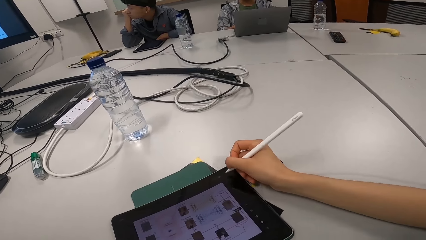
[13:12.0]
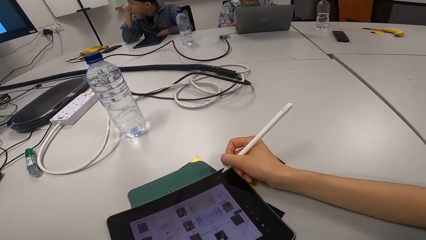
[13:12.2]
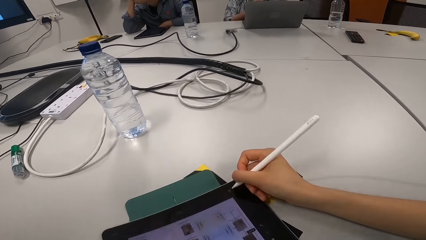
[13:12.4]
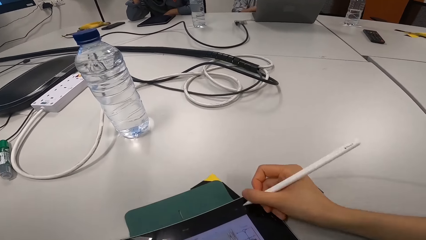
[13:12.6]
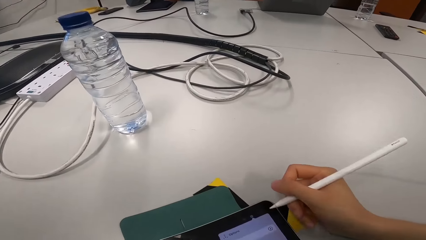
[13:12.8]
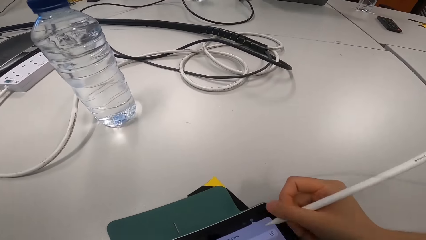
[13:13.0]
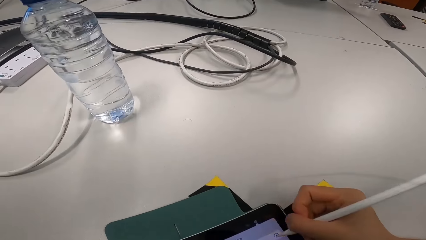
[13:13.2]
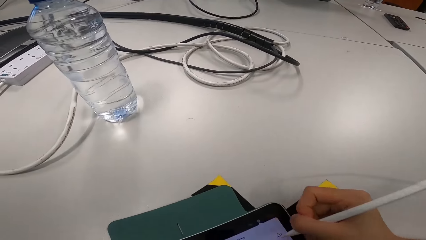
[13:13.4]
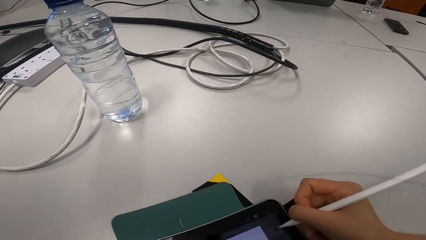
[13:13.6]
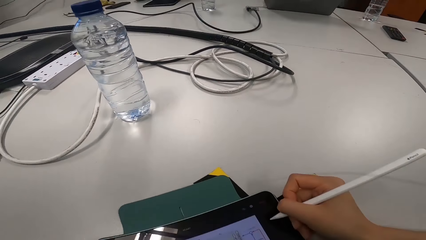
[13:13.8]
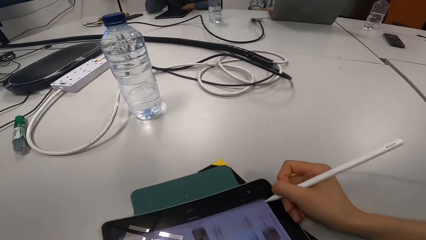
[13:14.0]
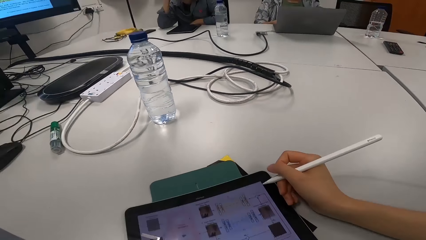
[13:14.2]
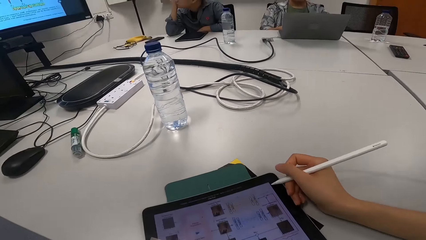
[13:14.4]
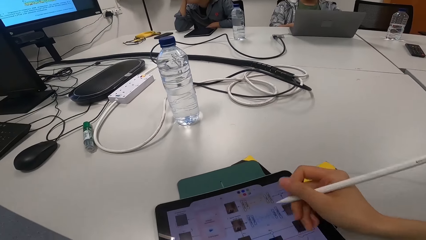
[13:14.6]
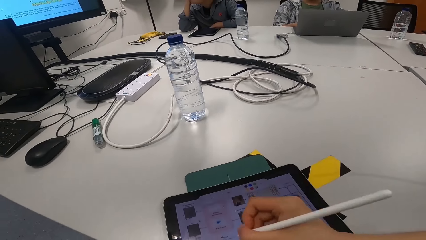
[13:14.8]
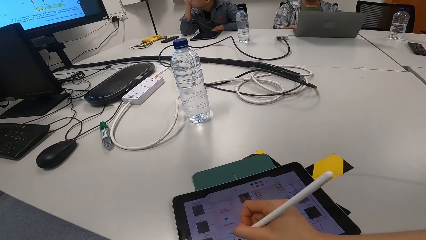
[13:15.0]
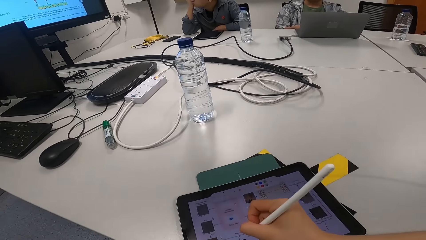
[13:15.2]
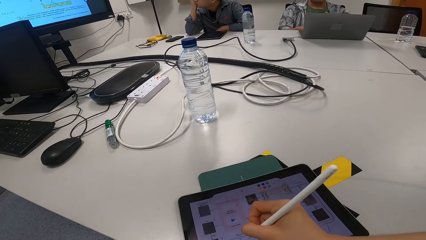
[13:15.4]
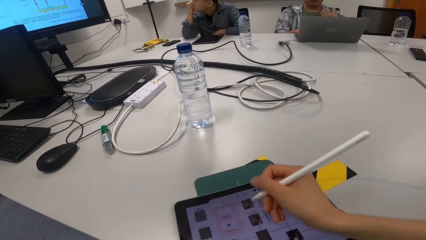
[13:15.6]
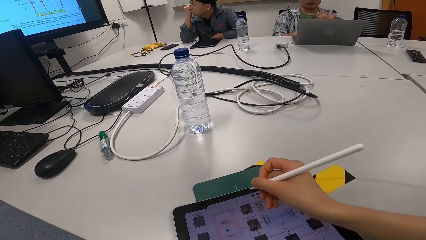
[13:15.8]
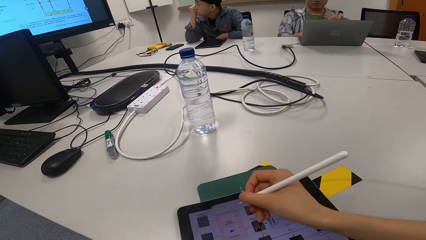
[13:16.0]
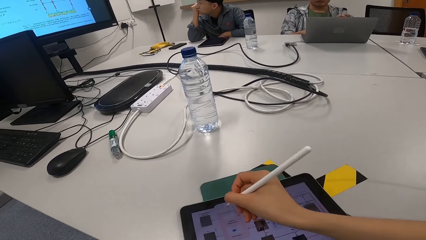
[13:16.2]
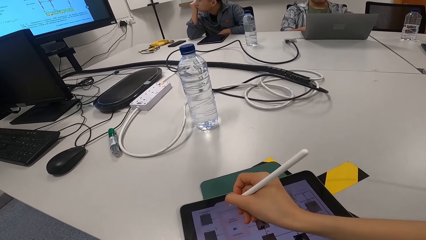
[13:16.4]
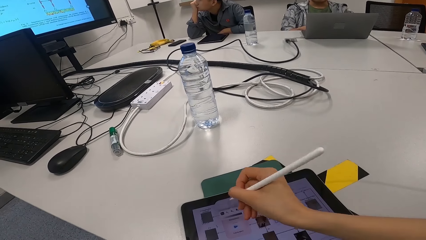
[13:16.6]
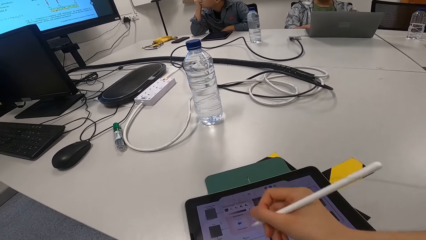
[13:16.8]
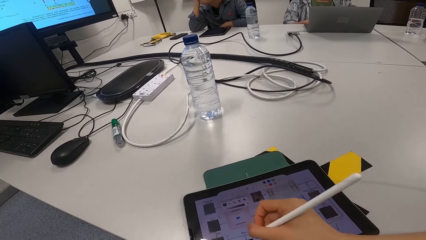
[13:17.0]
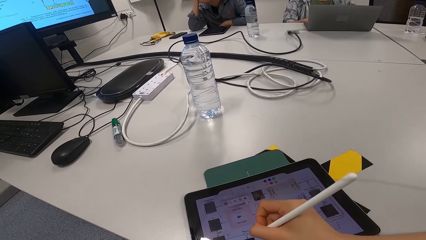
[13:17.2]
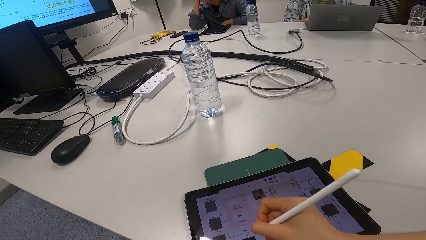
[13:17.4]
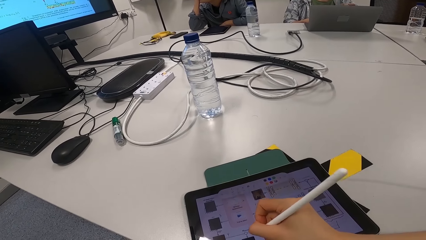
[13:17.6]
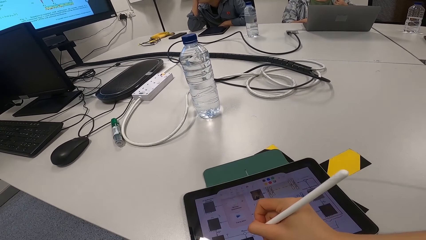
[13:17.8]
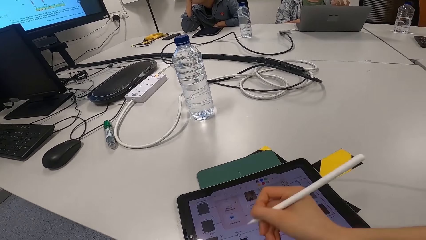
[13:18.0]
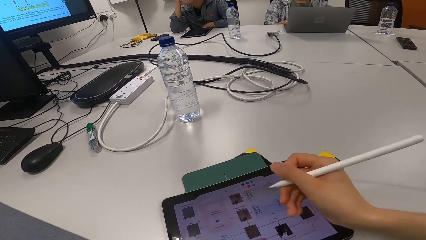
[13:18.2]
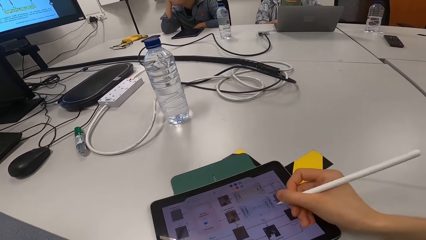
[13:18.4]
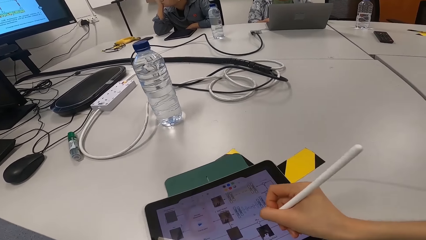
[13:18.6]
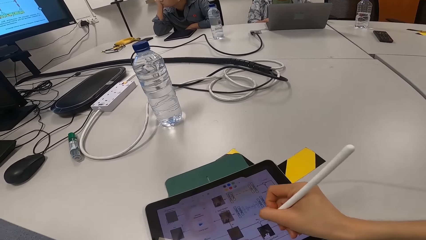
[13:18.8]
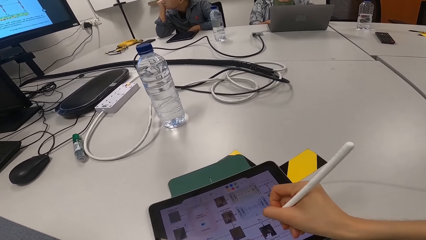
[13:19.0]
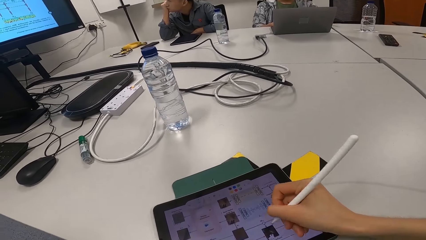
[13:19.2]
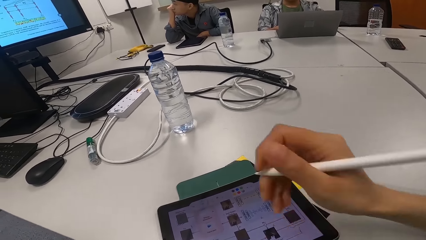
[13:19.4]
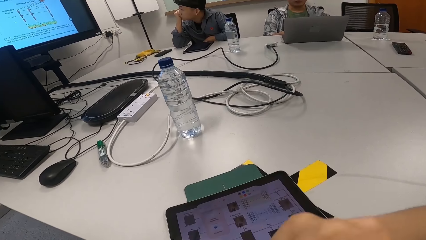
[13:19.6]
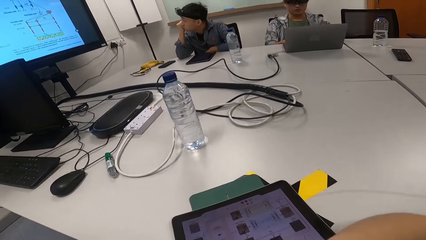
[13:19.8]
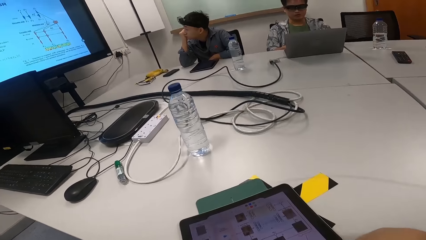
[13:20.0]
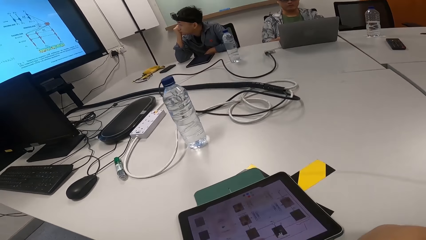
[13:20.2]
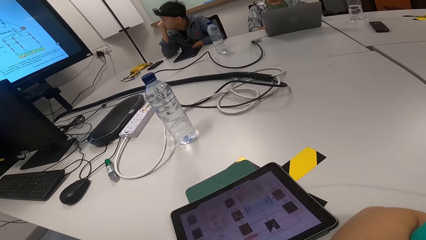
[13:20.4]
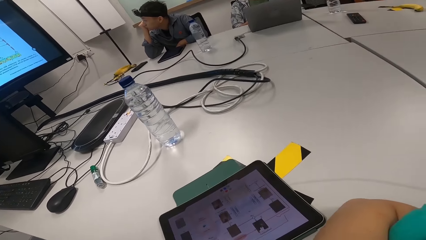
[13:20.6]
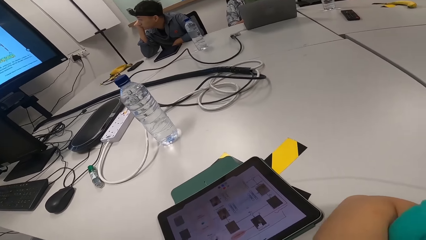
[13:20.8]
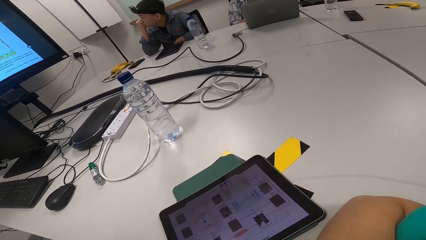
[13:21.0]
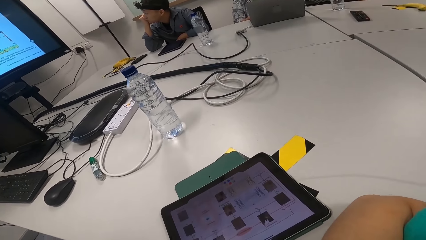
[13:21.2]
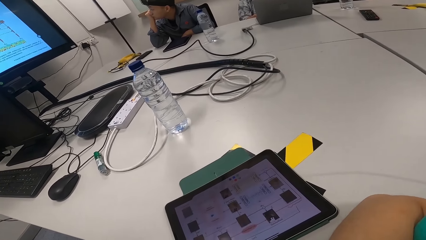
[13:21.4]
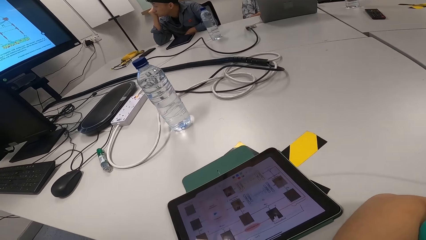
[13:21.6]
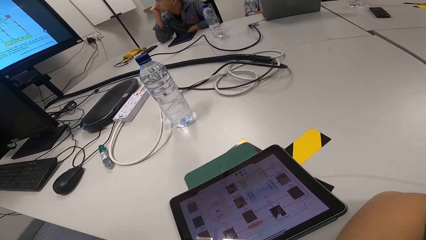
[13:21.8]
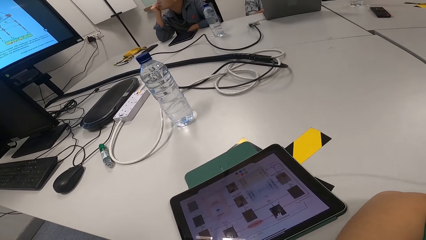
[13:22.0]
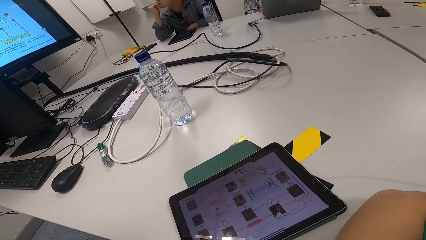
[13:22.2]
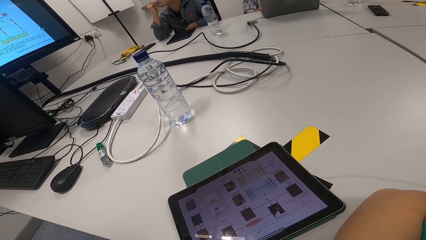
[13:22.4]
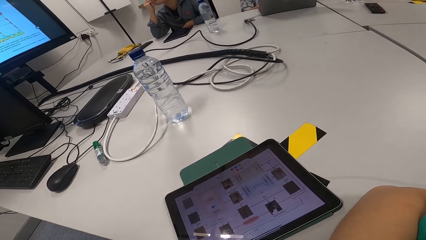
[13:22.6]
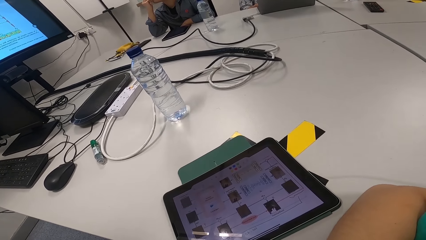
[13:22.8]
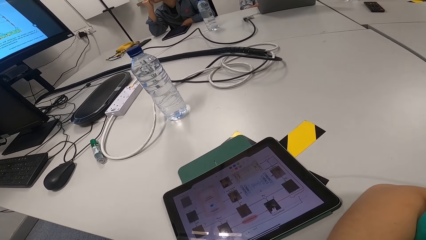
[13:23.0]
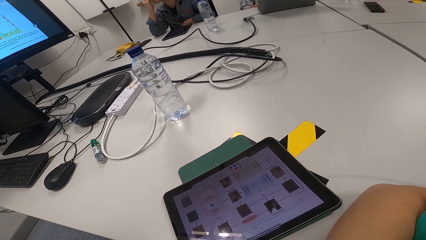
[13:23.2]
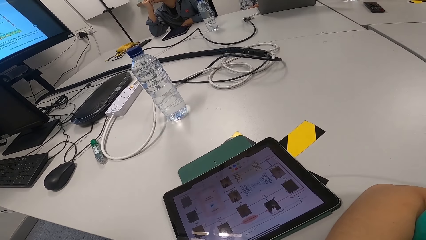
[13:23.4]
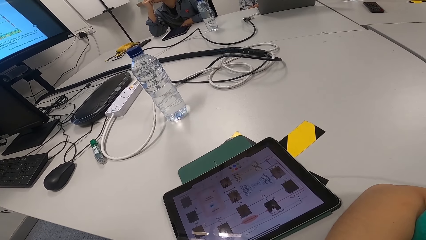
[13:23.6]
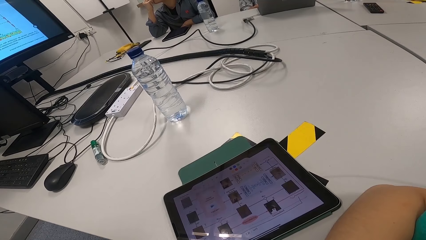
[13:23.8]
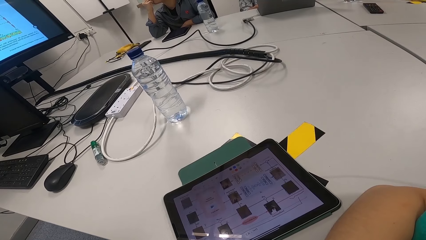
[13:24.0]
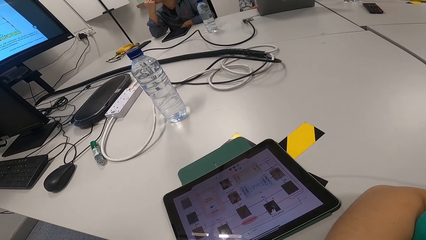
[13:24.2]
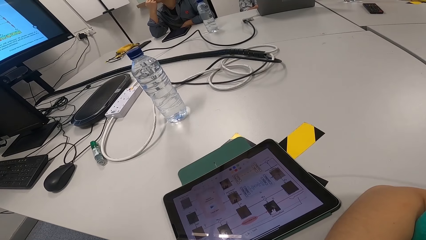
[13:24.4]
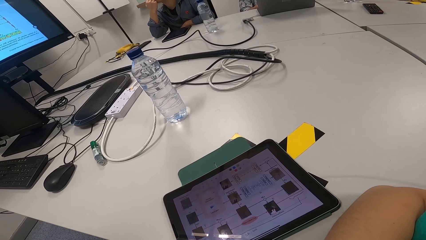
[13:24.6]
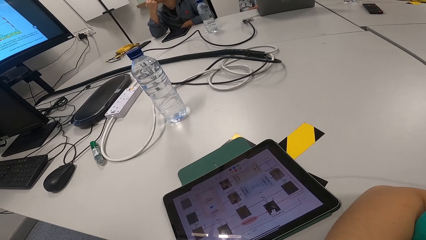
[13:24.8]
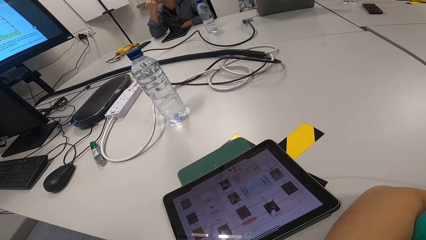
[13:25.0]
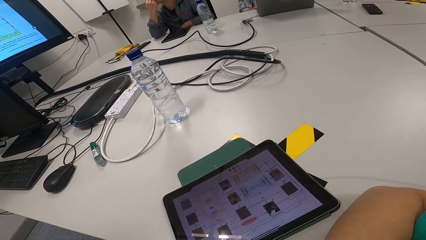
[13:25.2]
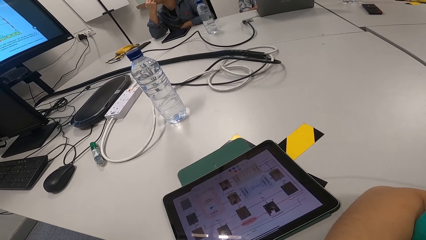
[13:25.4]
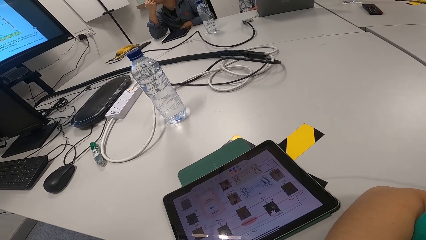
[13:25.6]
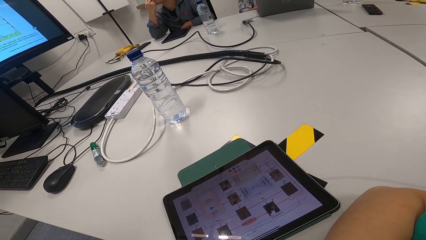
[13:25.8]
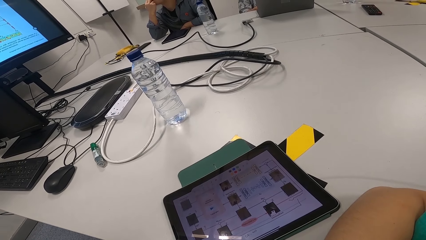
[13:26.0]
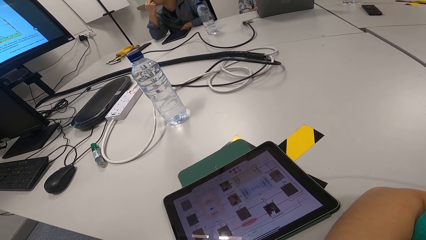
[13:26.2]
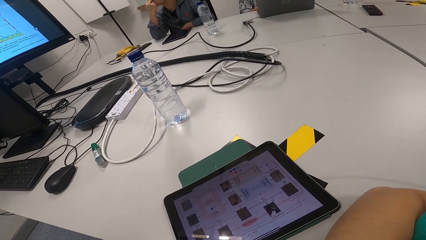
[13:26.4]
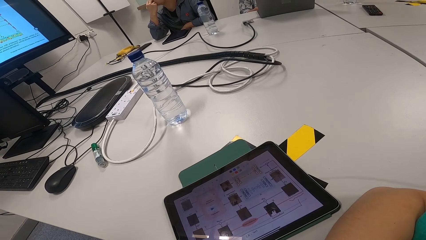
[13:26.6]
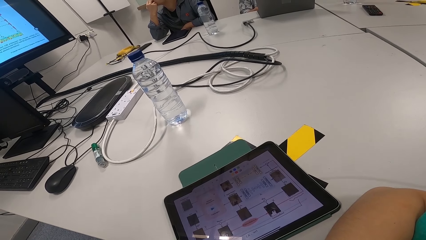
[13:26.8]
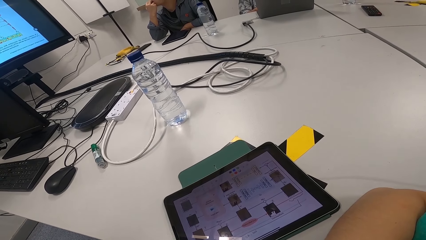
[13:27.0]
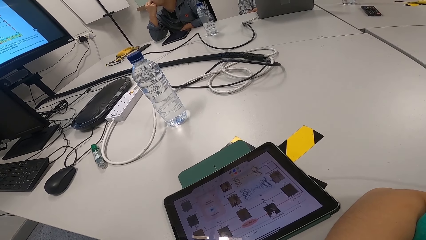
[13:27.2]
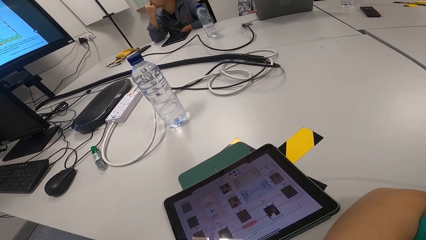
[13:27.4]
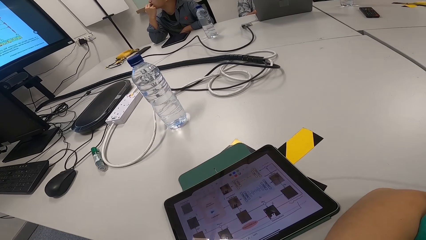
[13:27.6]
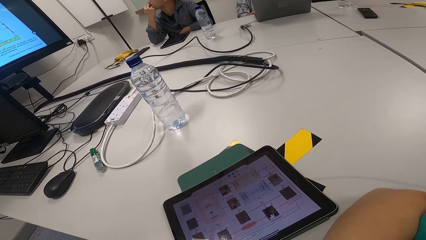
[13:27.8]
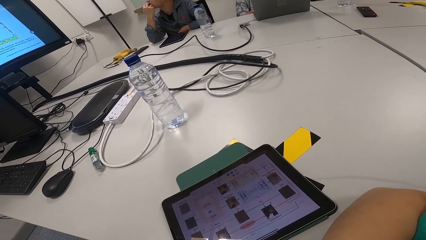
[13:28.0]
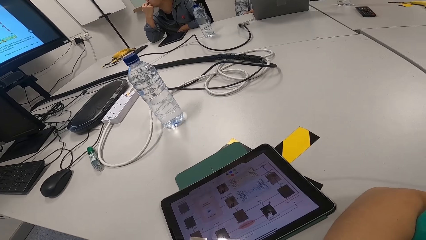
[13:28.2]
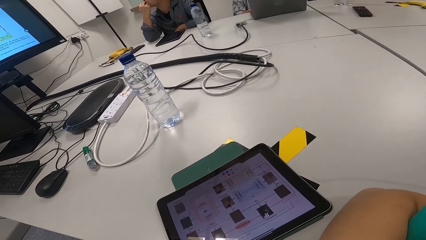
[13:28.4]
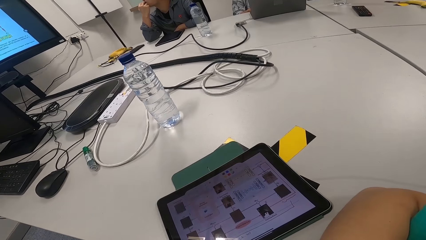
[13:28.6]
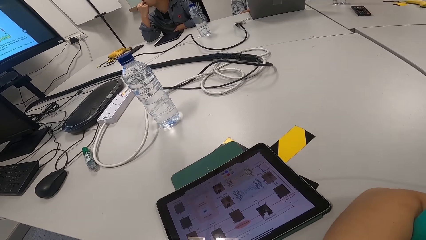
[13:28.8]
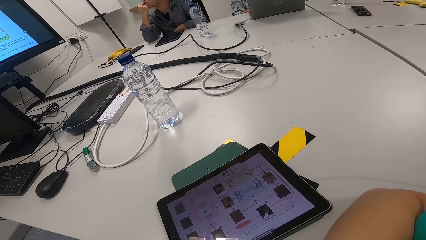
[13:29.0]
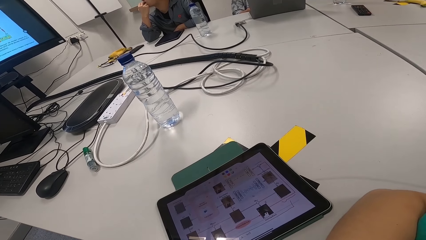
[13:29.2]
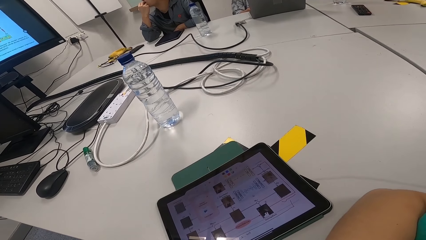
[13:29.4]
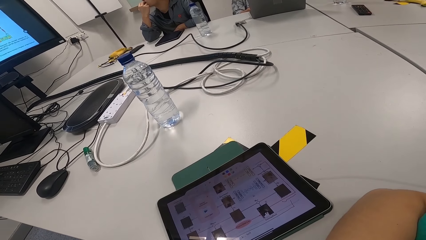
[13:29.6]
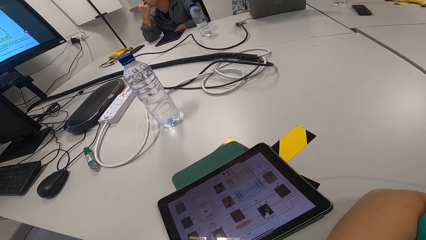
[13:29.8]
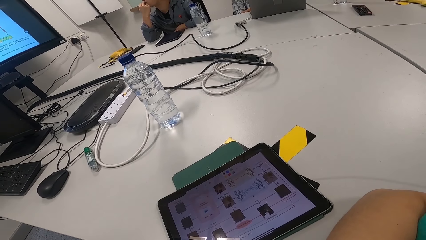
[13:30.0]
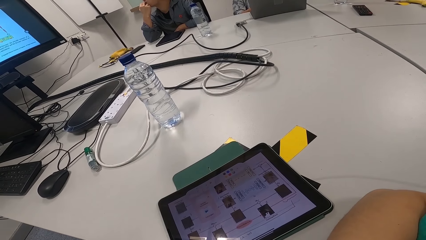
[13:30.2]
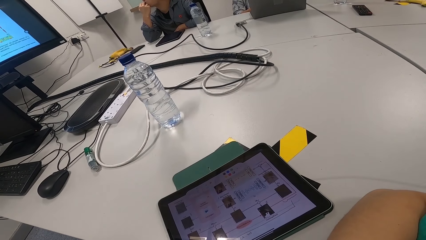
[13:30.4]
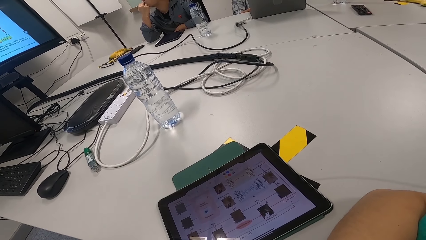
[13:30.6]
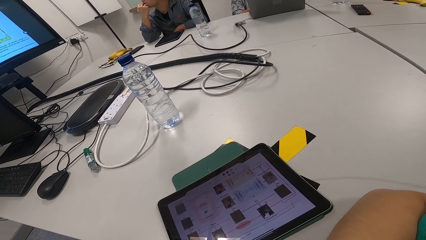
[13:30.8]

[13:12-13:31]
The camera wearer uses the tablet. A man talks to someone and the camera wearer. The camera wearer looks at the tablet. The man talks to someone and the camera wearer.
